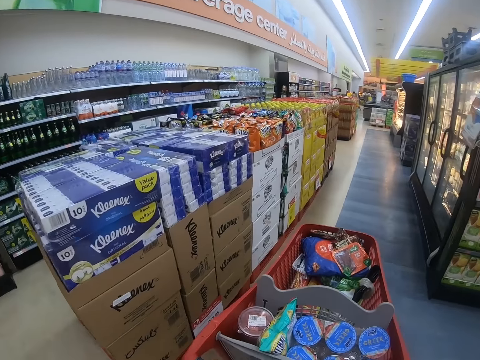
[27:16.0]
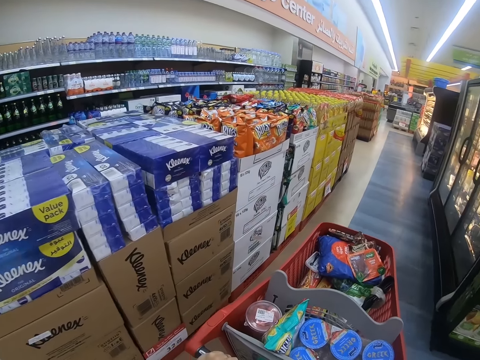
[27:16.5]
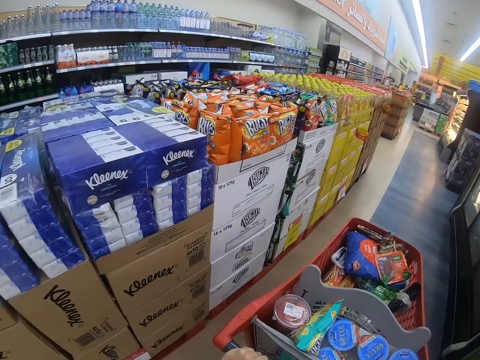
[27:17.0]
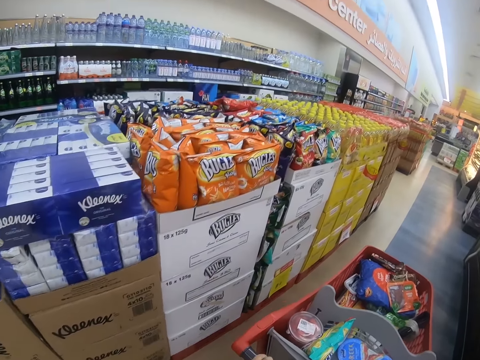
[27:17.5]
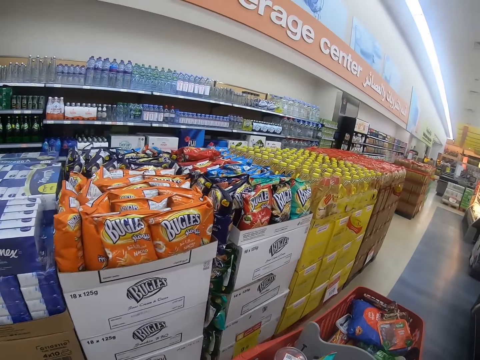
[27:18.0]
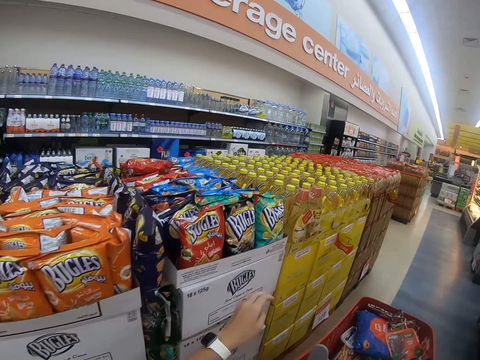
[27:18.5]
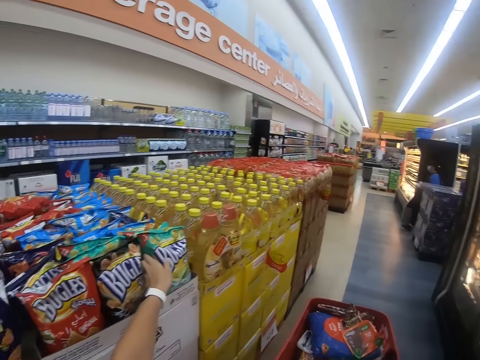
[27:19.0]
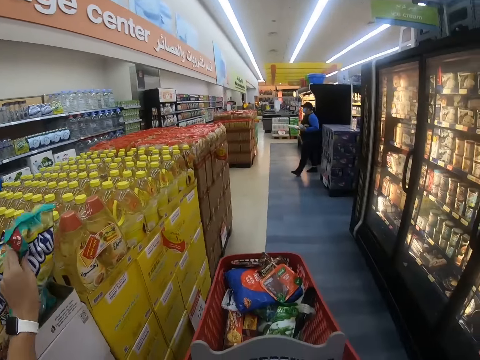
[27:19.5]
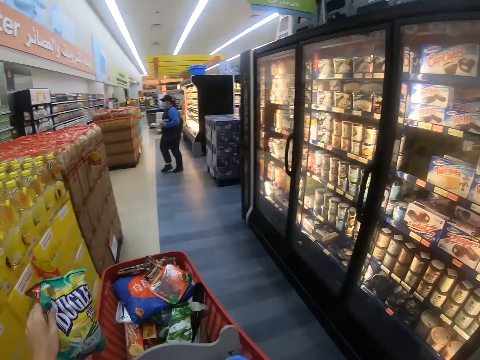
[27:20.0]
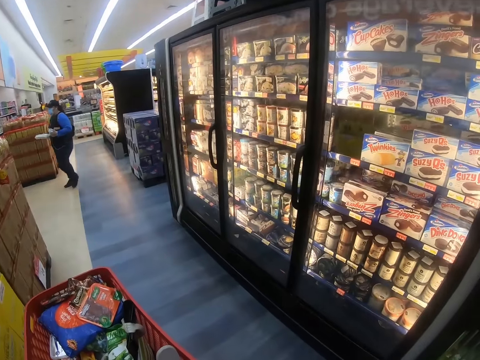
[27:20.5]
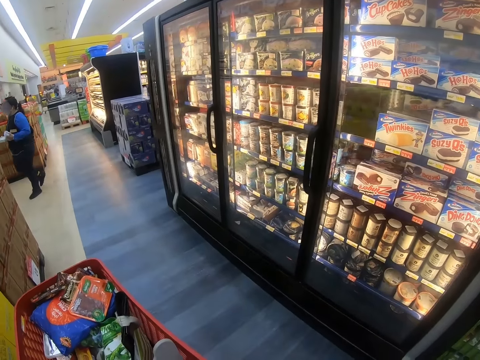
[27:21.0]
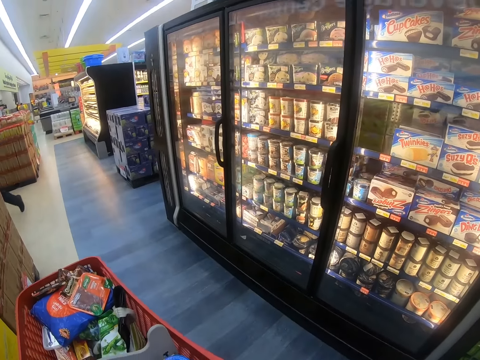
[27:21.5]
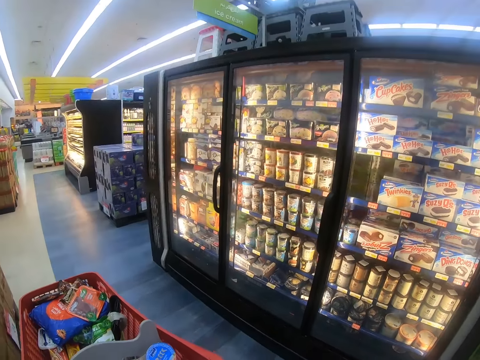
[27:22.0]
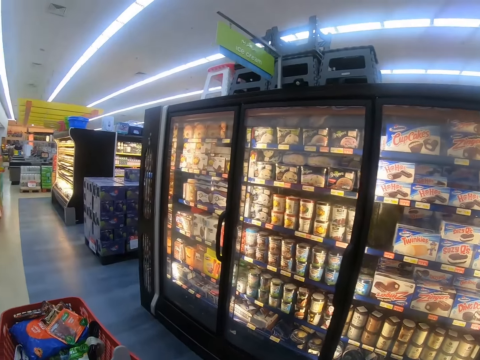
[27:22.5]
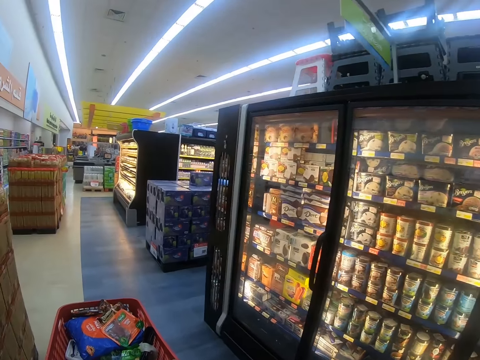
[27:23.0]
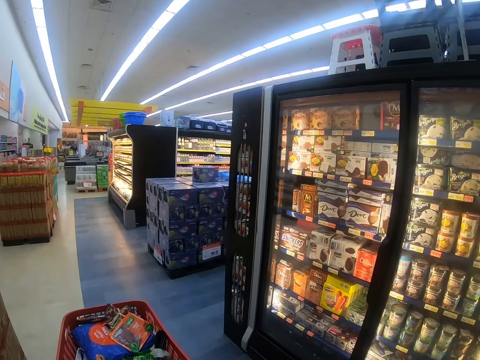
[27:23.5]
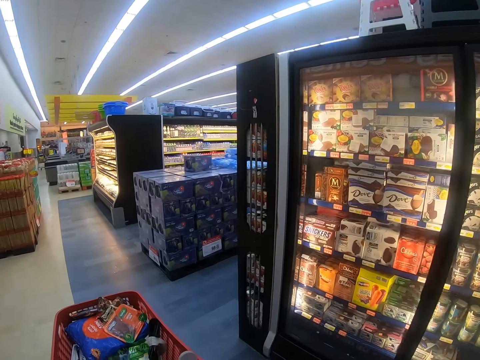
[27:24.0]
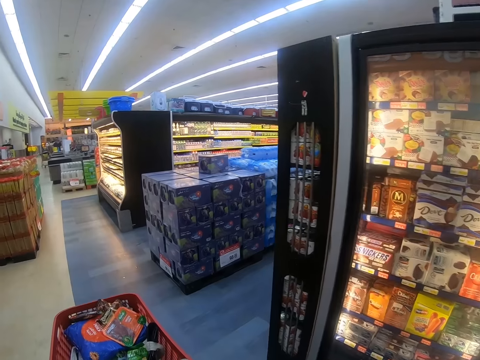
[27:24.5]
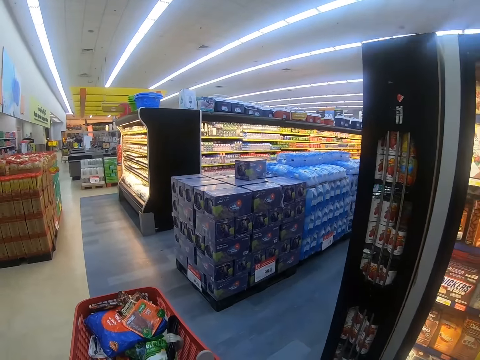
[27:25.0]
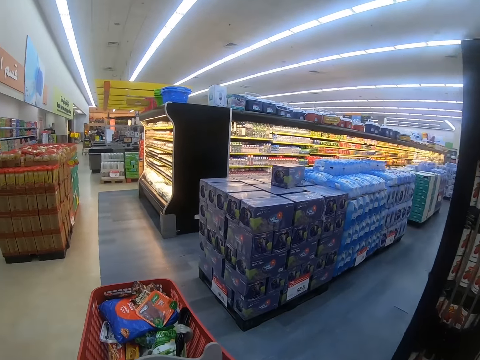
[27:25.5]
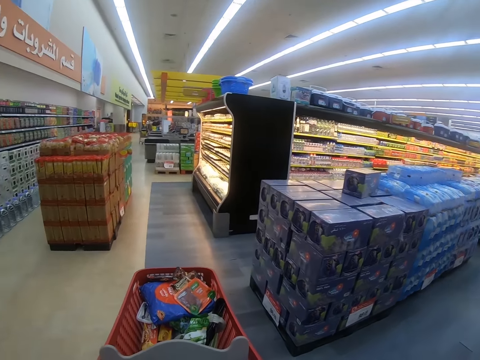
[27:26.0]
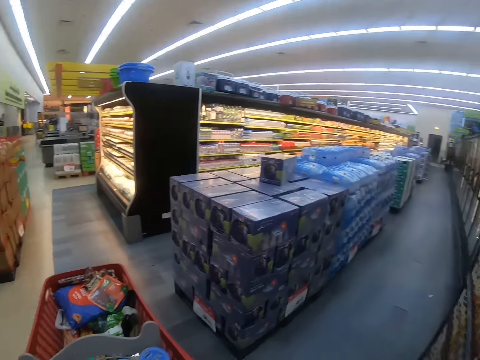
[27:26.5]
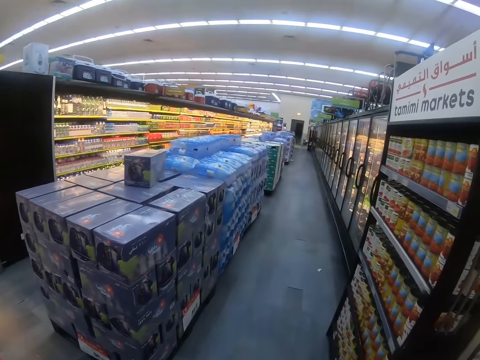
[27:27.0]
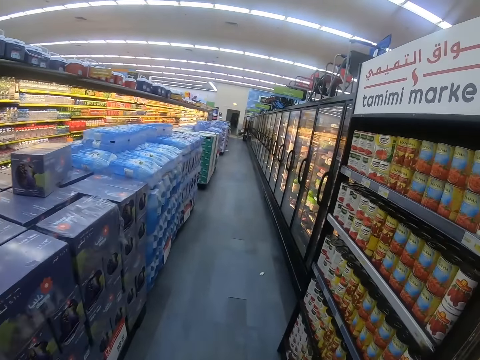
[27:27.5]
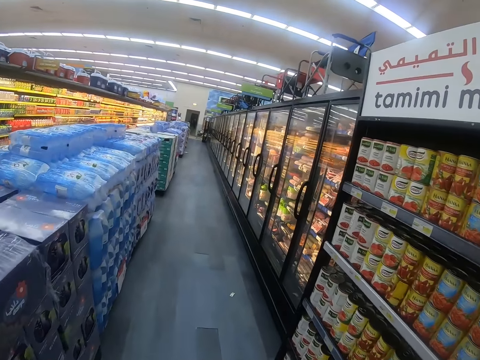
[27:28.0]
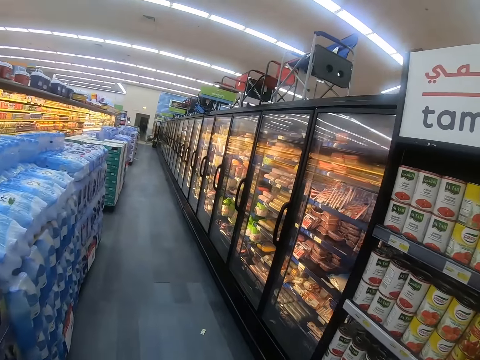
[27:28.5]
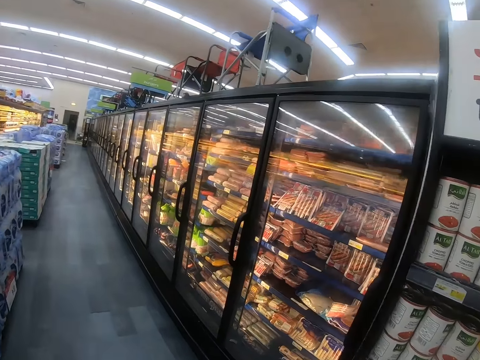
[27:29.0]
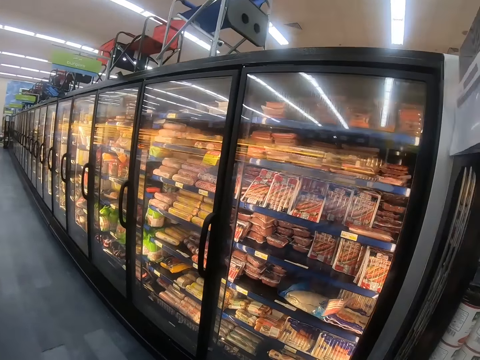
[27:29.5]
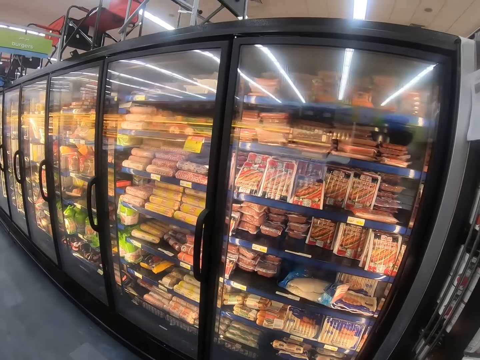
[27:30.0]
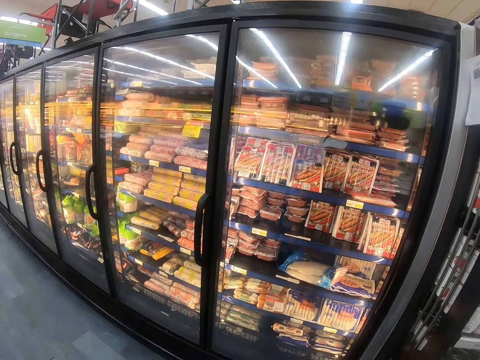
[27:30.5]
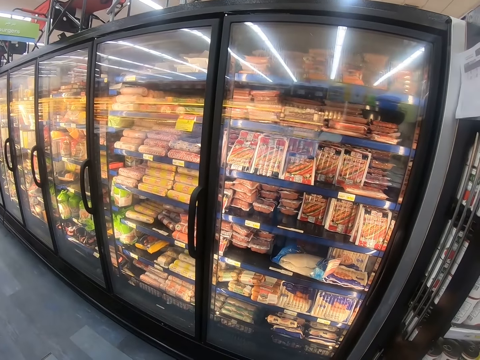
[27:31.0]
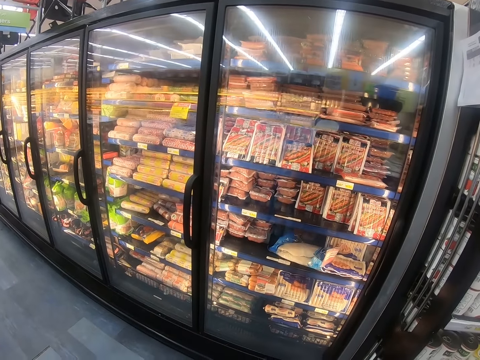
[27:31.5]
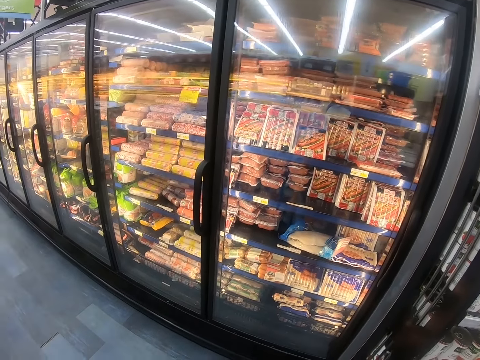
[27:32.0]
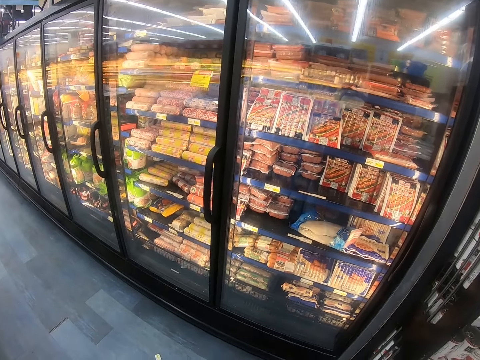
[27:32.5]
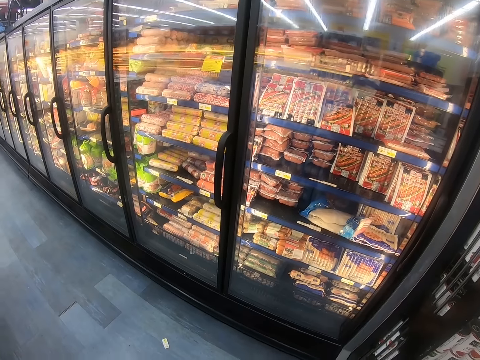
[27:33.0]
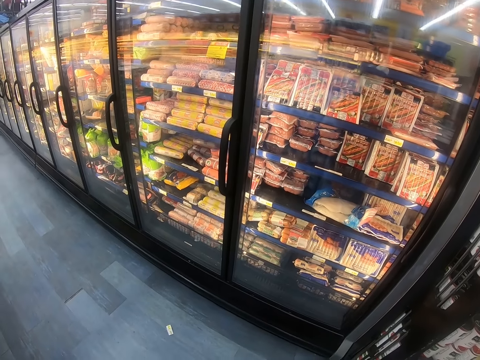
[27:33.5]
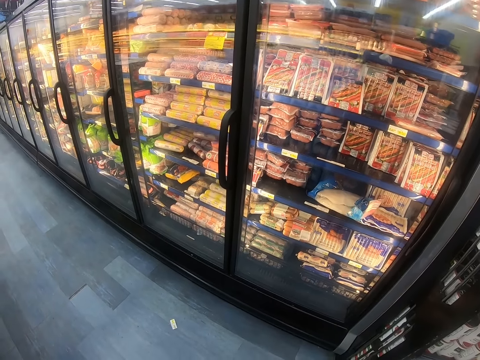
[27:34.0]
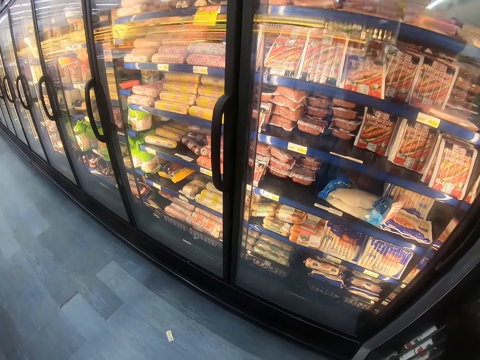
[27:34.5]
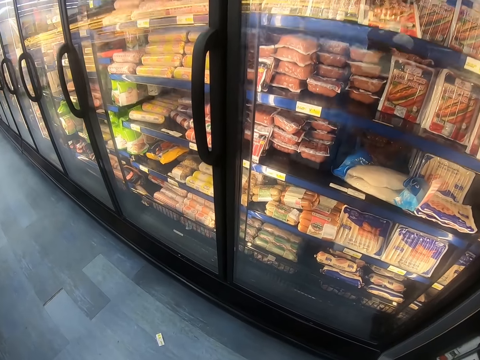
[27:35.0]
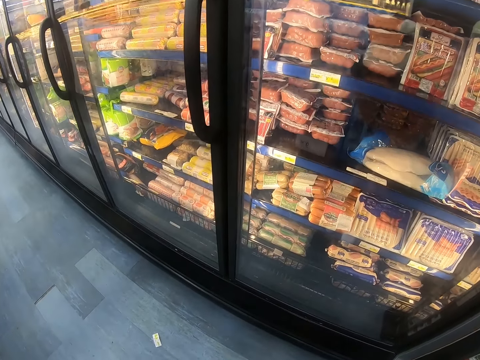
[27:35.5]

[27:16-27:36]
The camera wearer picks up the packet. A man steps forward. The camera wearer puts the packet in the trolley. They walk around the supermarket and look around the supermarket shelves. They push the trolley. They walk around the supermarket and look around the supermarket shelves. They step forward. They look at the refrigerator.

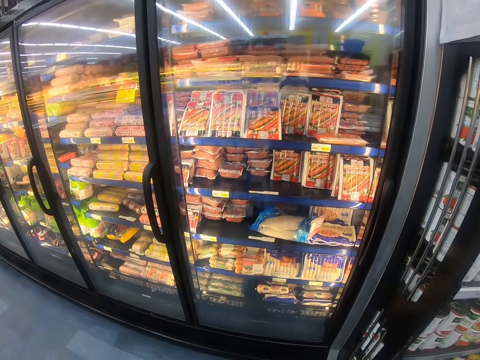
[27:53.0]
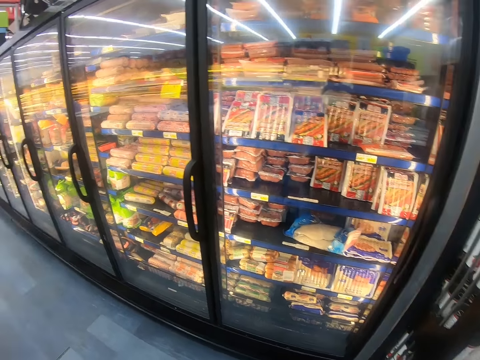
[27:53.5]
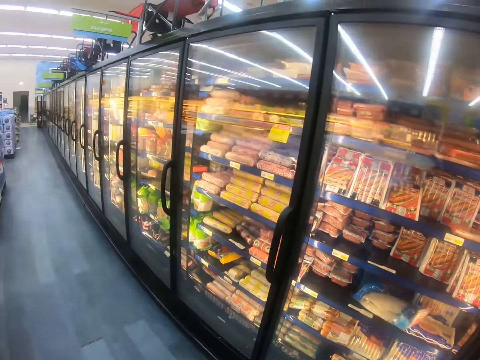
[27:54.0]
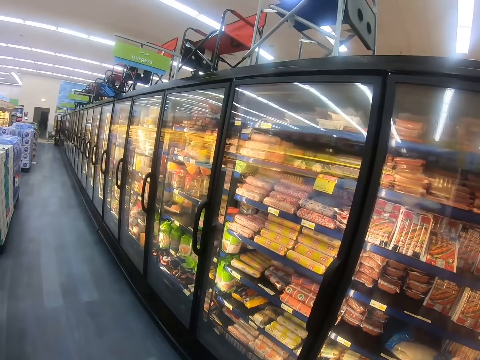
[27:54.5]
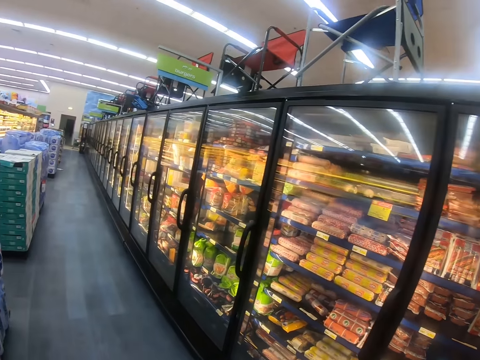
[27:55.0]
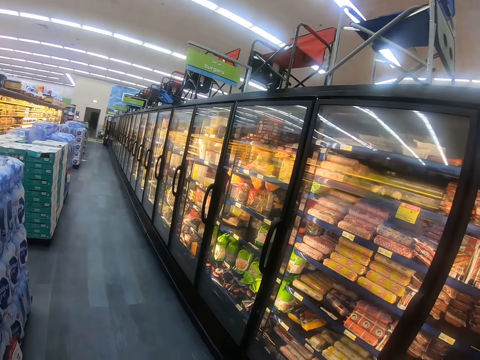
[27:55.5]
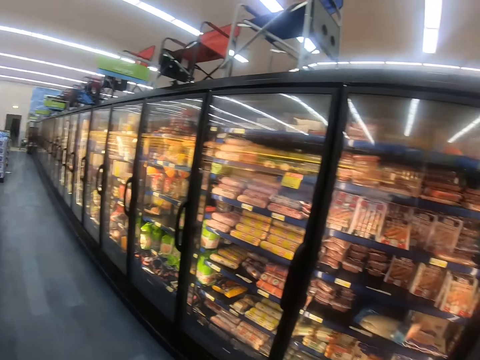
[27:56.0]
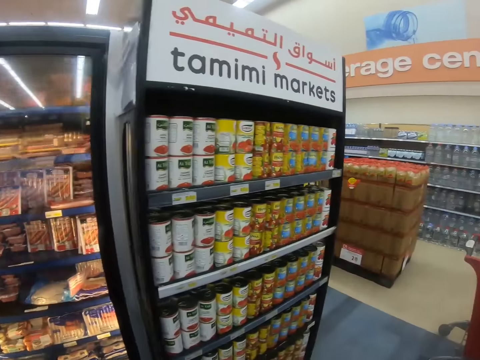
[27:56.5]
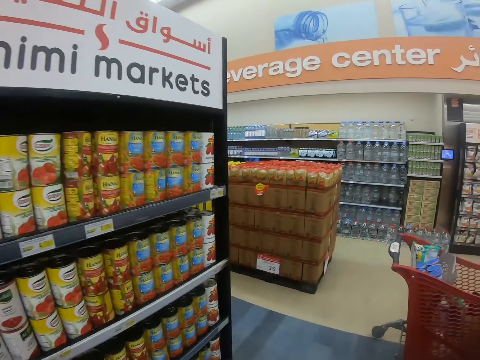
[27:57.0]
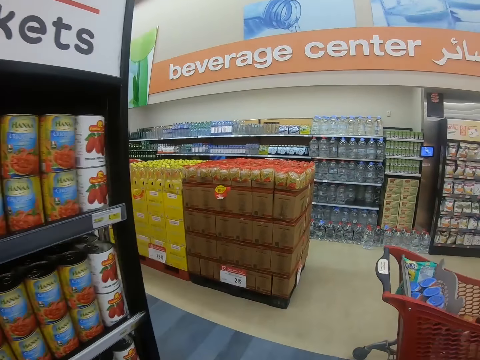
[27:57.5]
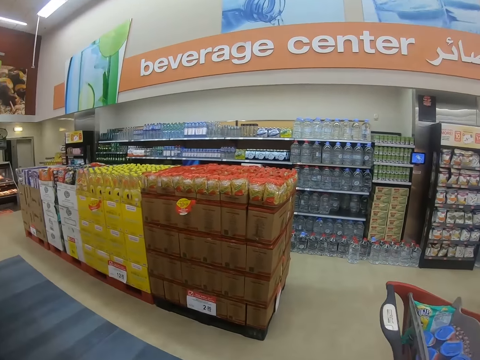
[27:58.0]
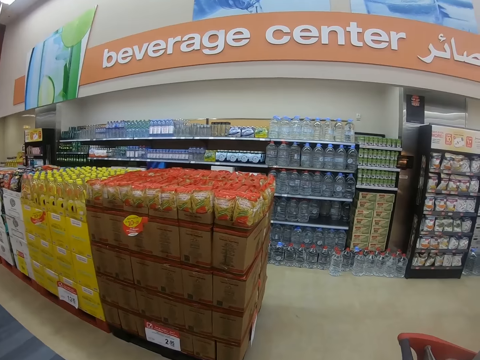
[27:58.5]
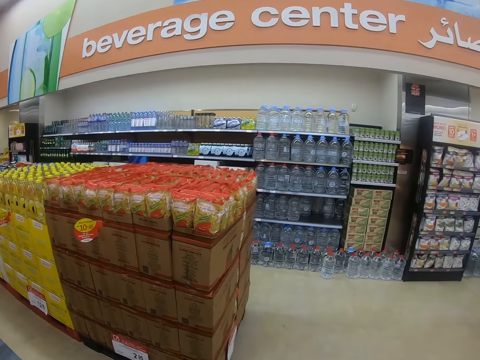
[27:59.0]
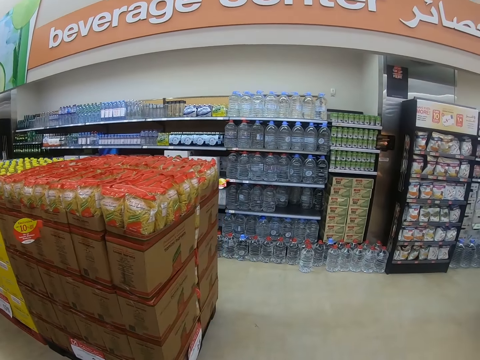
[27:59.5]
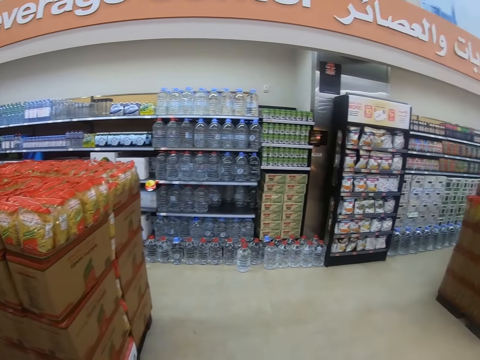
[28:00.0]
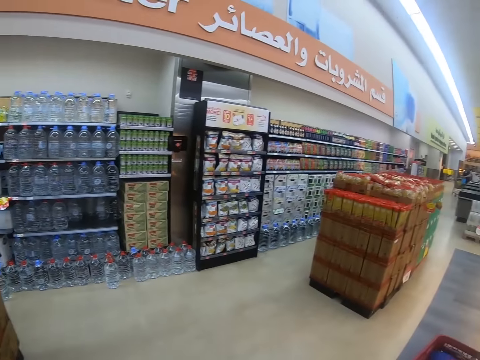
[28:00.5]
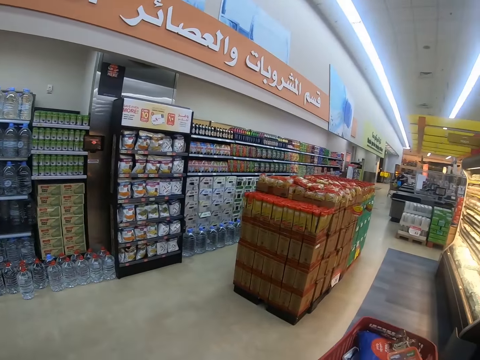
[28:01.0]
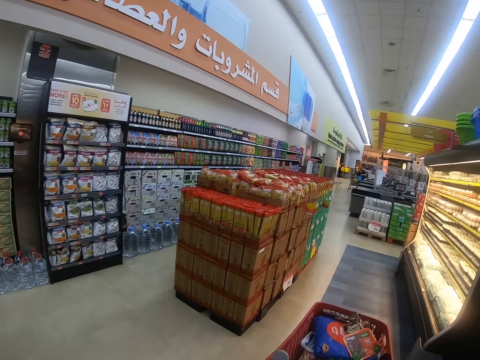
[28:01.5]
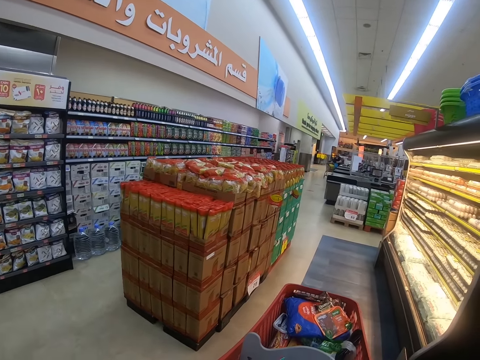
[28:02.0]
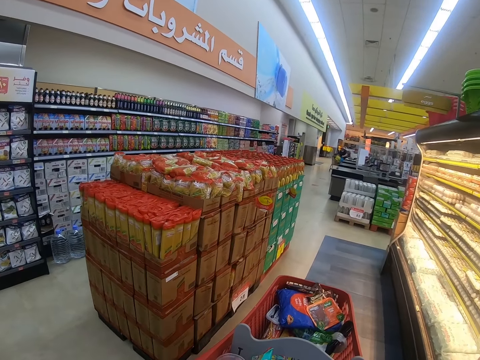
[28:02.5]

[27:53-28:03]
The camera wearer looks around. They step forward. They push the trolley. They look around the supermarket shelves, walk around the supermarket and pull the trolley around.
